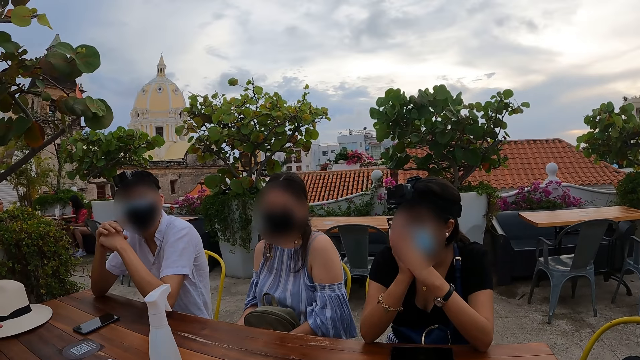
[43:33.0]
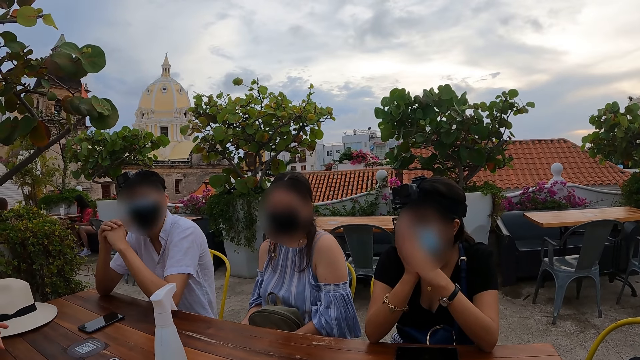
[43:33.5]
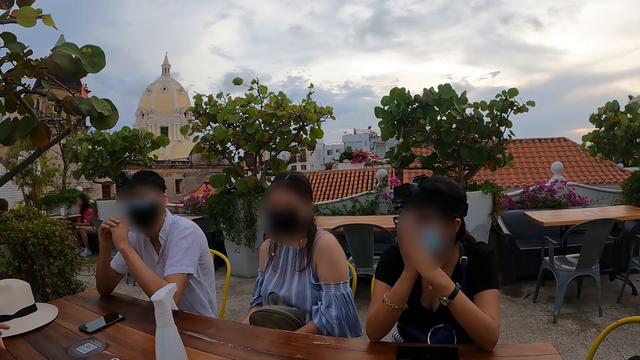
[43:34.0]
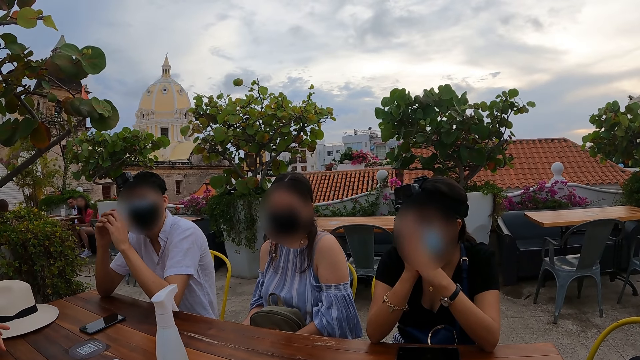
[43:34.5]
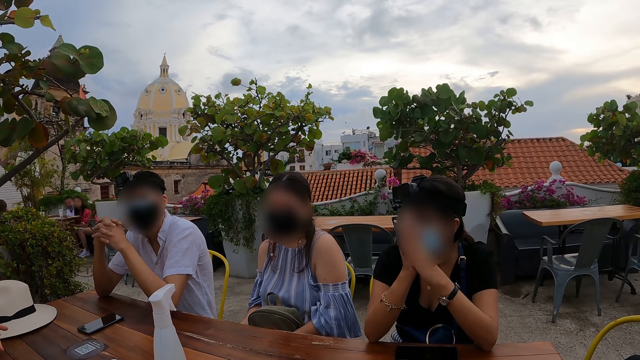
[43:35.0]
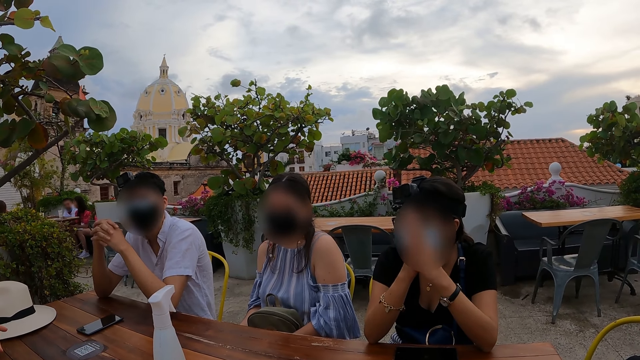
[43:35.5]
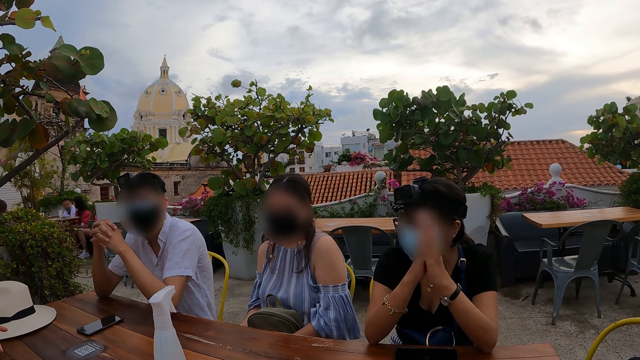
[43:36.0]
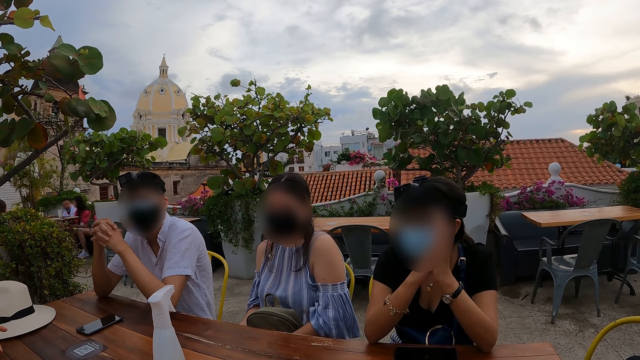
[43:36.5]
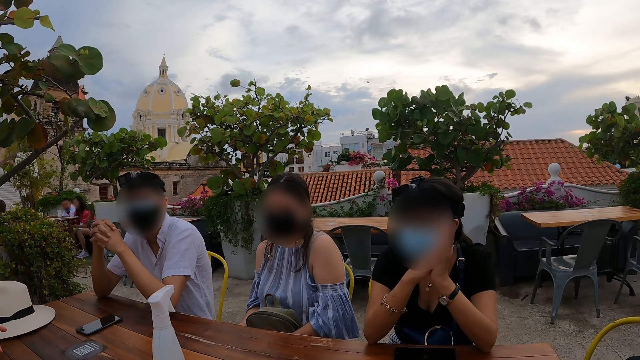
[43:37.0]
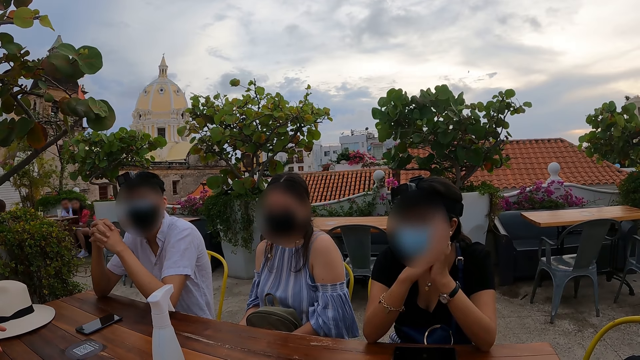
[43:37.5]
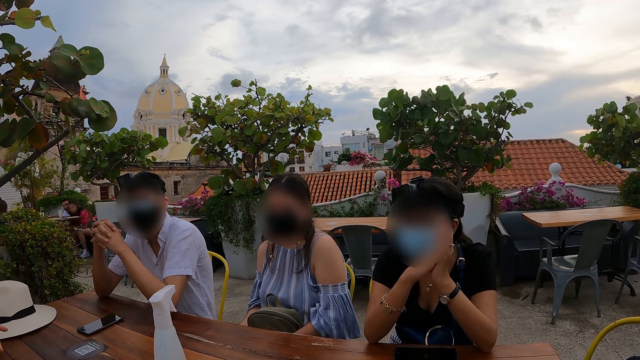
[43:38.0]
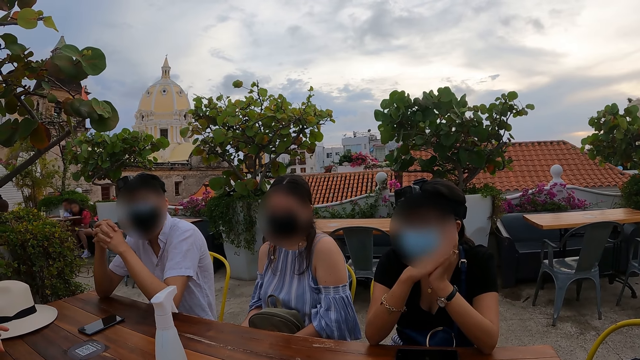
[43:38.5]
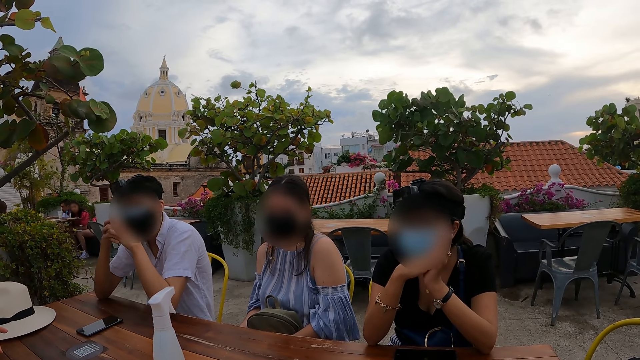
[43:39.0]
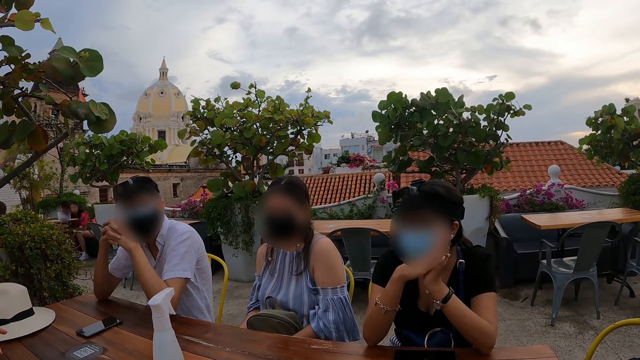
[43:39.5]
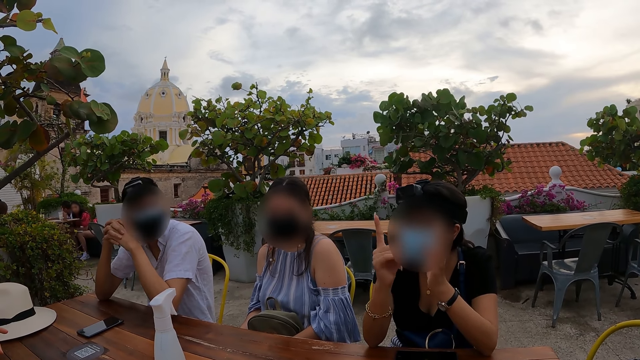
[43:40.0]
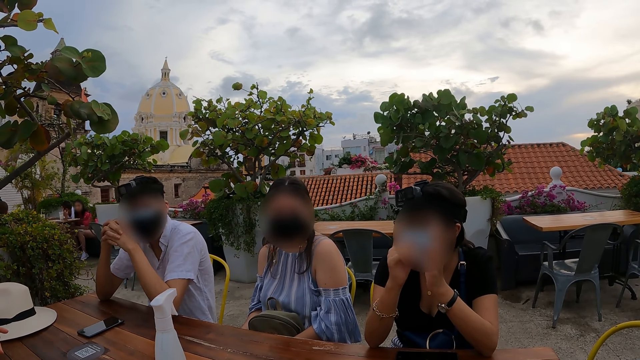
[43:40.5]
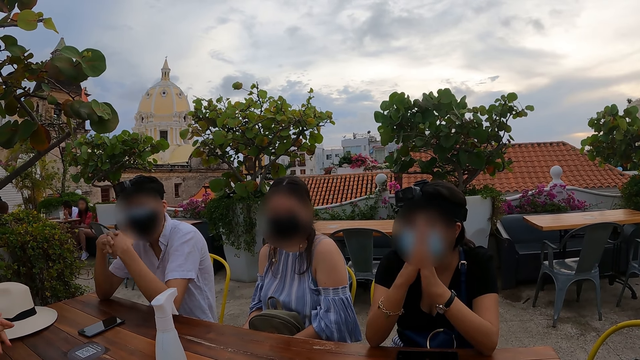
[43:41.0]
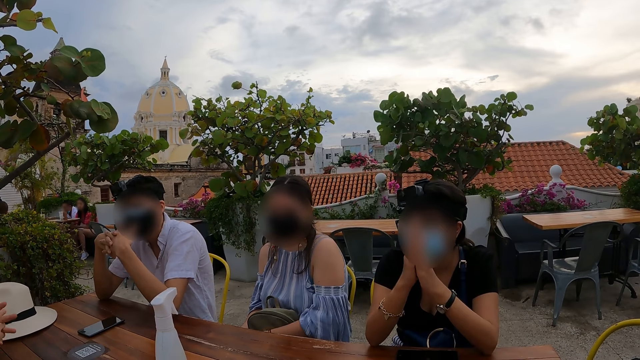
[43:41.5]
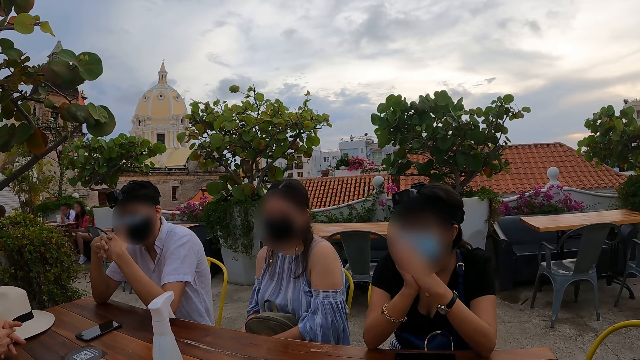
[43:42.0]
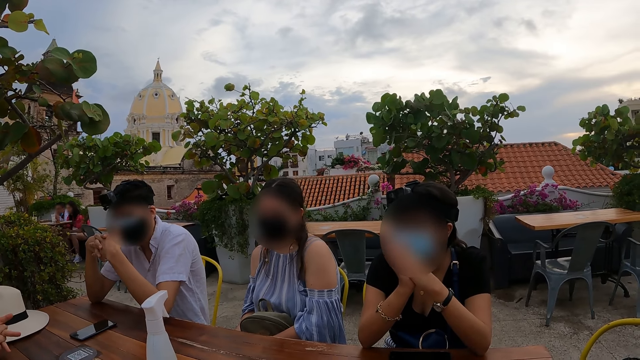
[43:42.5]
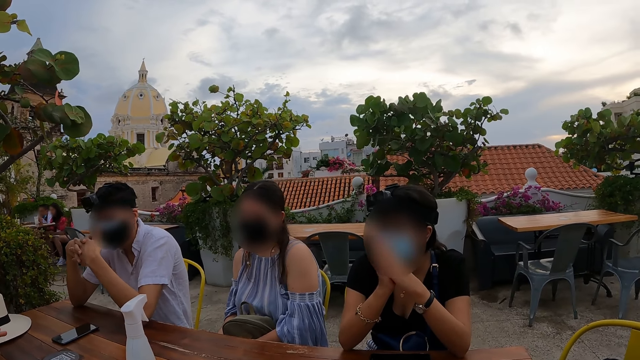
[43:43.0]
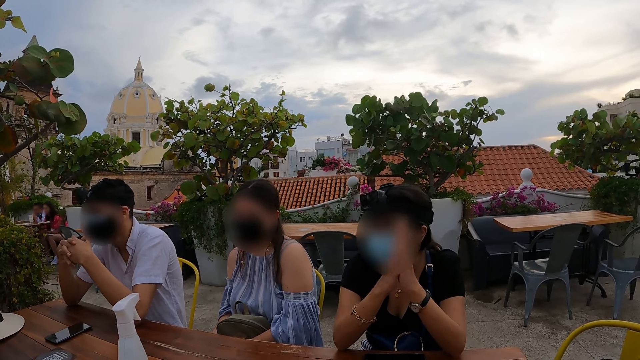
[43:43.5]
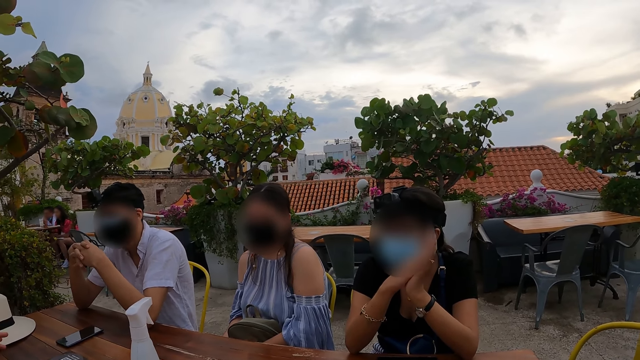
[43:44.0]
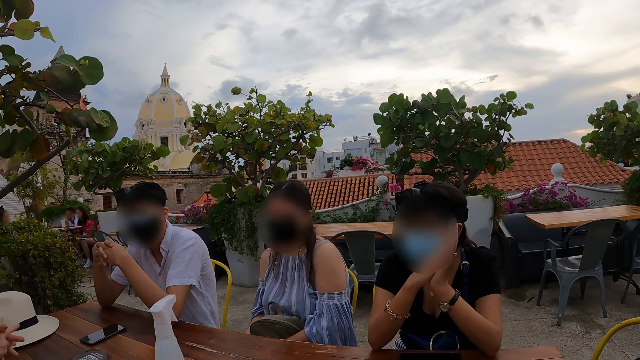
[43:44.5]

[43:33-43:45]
The woman raises her right hand index finger.

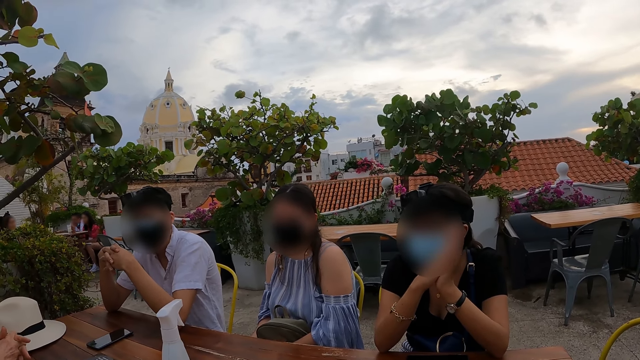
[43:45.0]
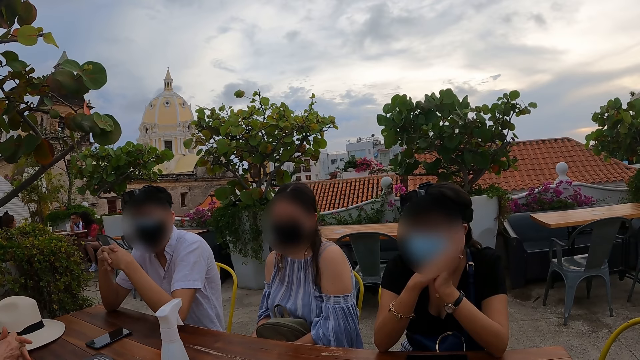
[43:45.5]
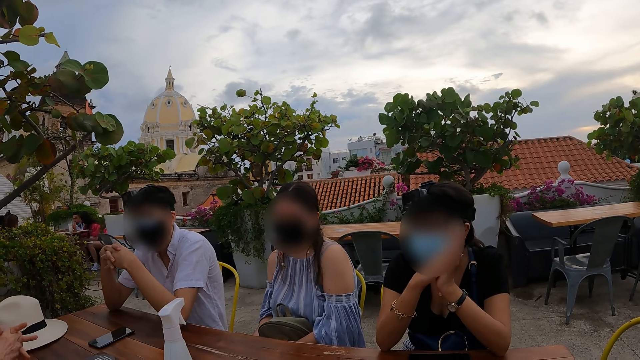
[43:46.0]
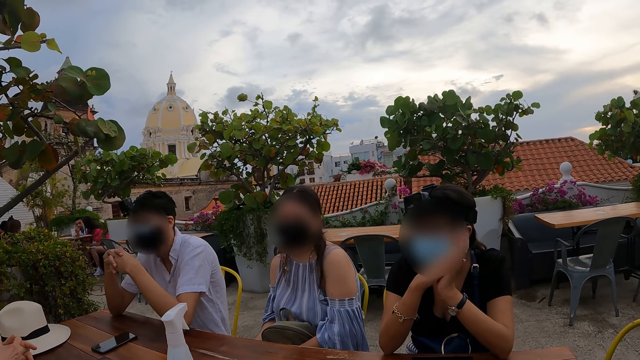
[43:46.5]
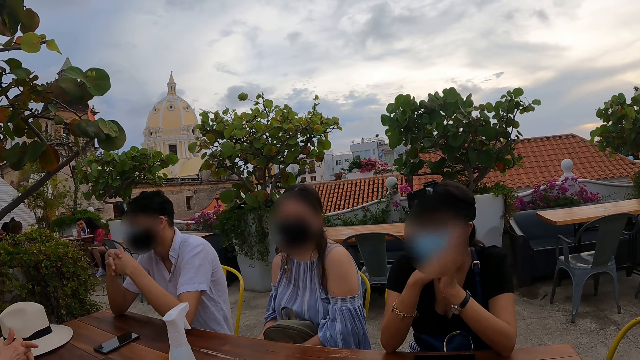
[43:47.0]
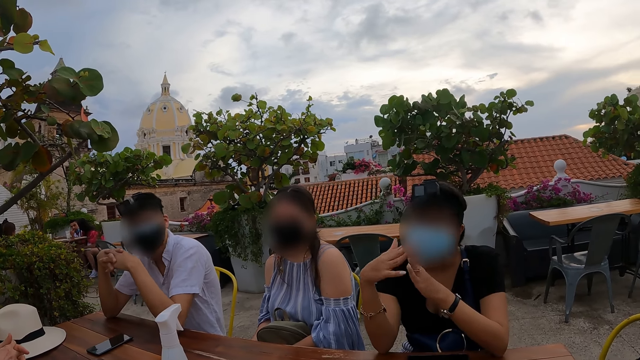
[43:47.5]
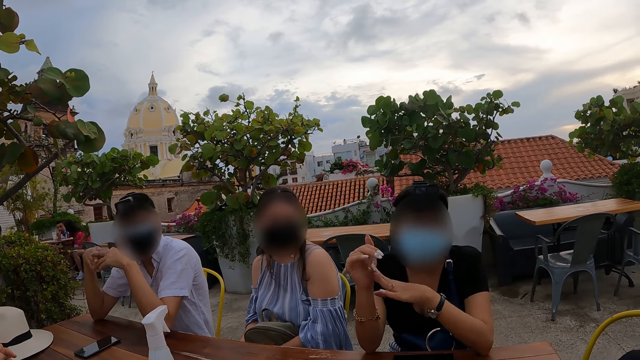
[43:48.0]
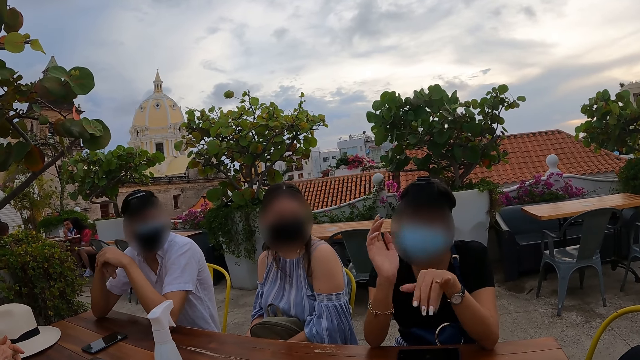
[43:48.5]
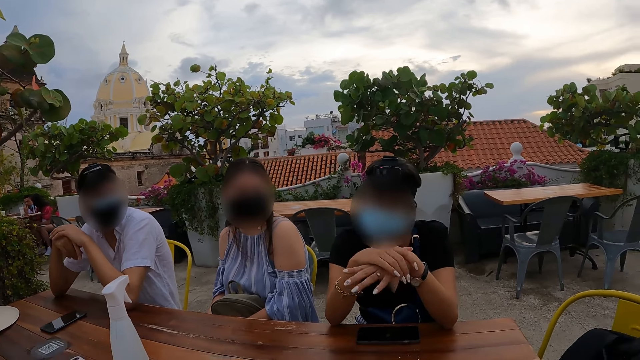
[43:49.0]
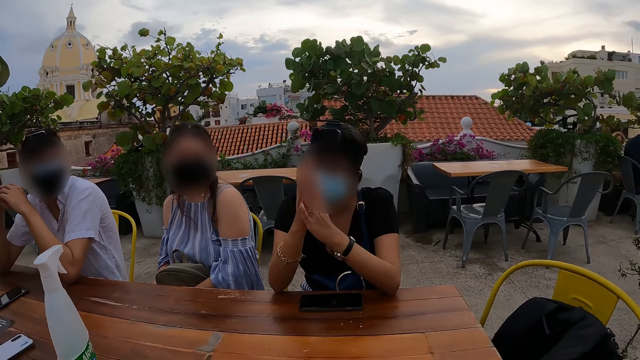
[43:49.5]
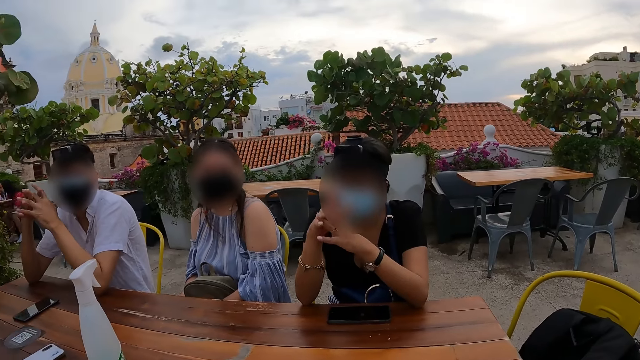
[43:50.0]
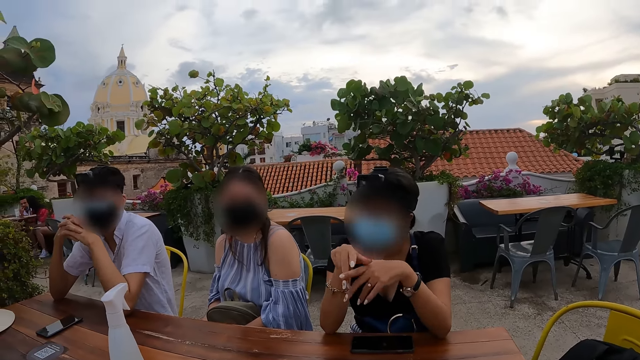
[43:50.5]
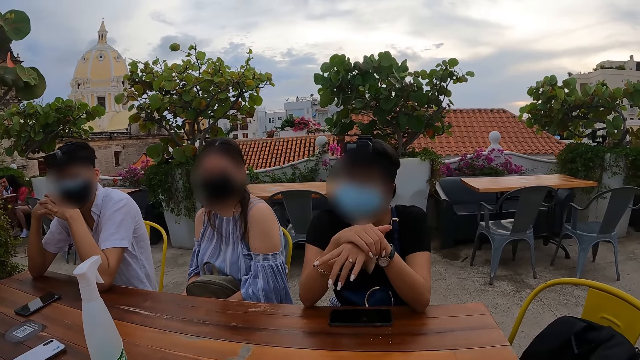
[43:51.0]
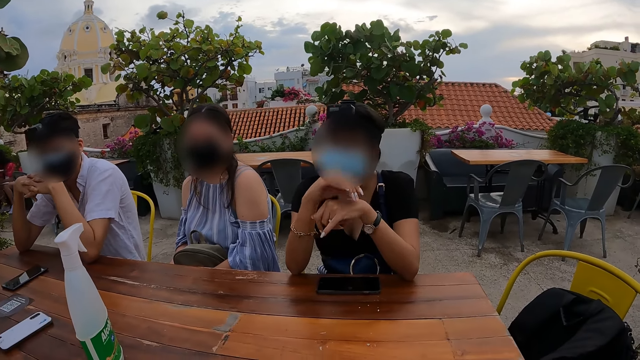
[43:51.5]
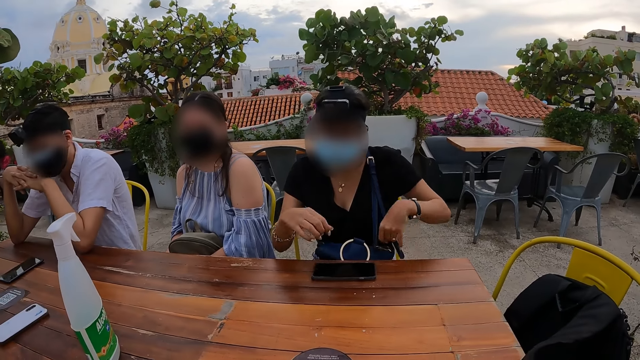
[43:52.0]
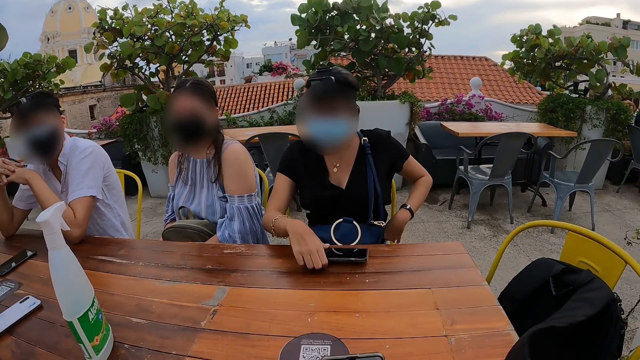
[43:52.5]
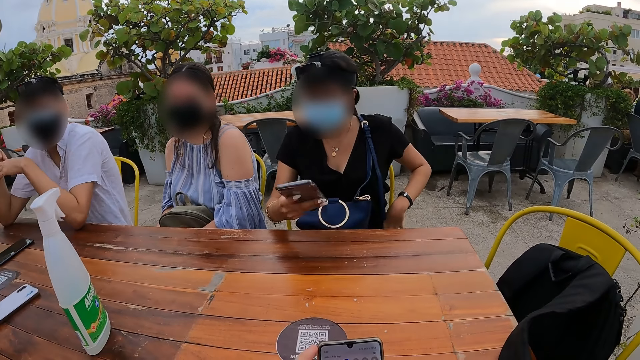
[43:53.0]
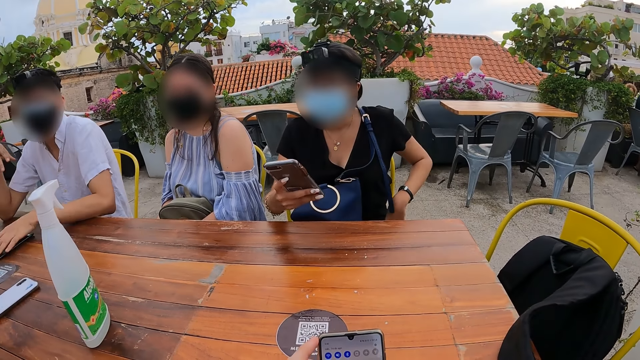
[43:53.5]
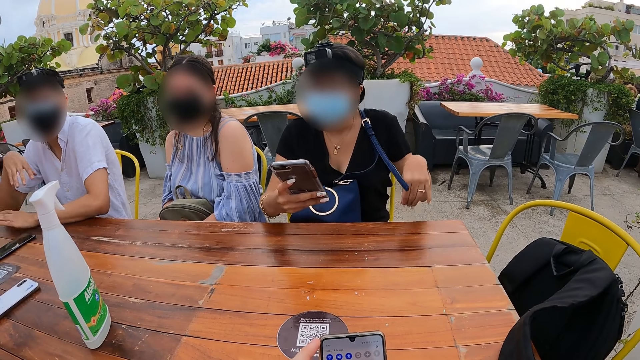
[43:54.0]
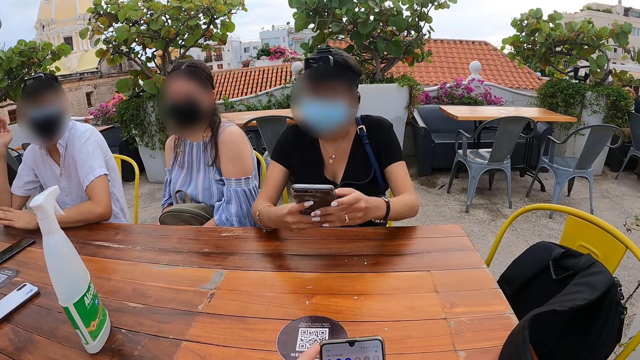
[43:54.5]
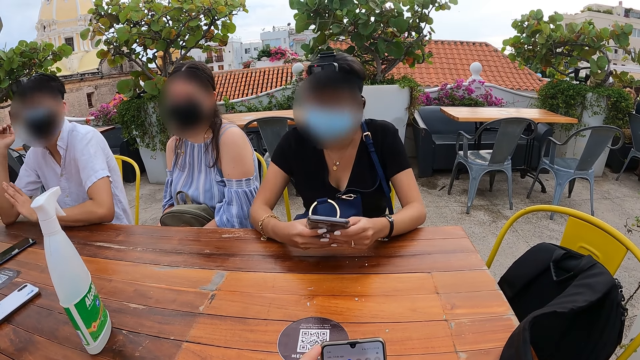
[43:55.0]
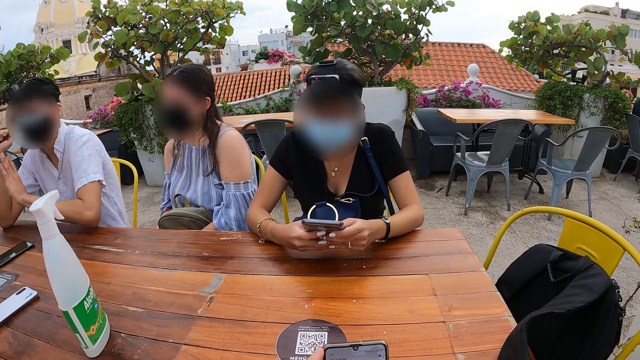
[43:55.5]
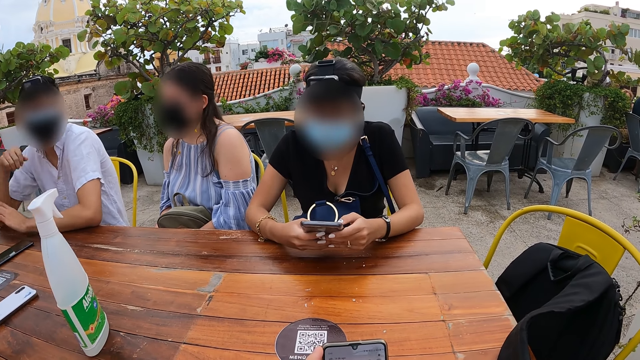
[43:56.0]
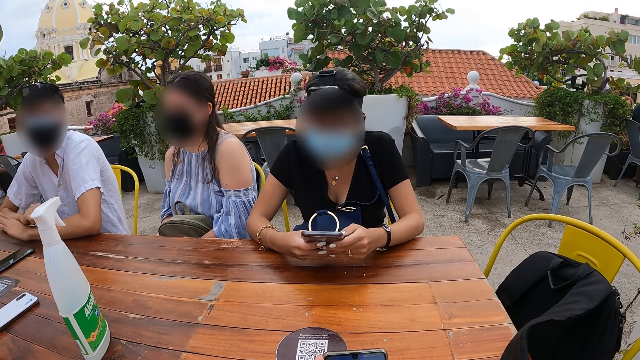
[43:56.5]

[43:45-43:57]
The woman picks up the phone from the table with her right hand. The woman presses the phone with both hands.
